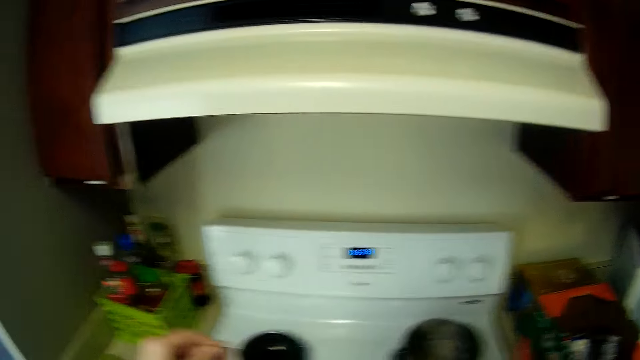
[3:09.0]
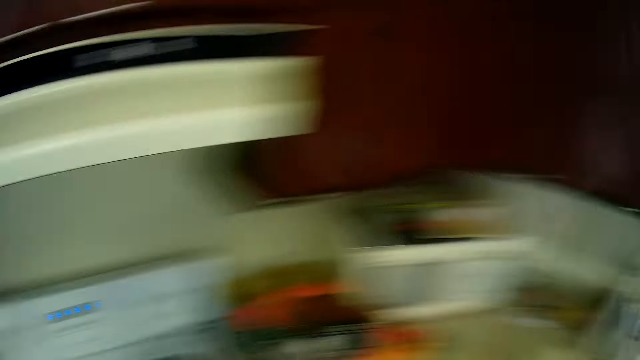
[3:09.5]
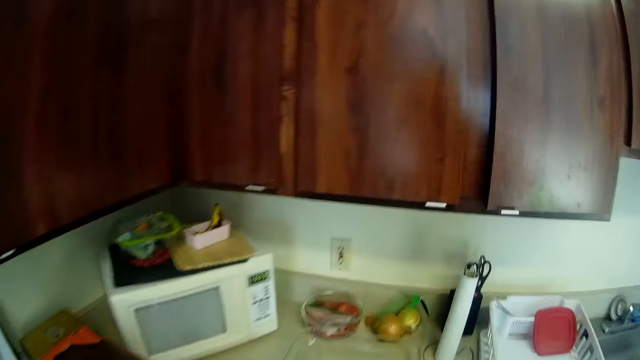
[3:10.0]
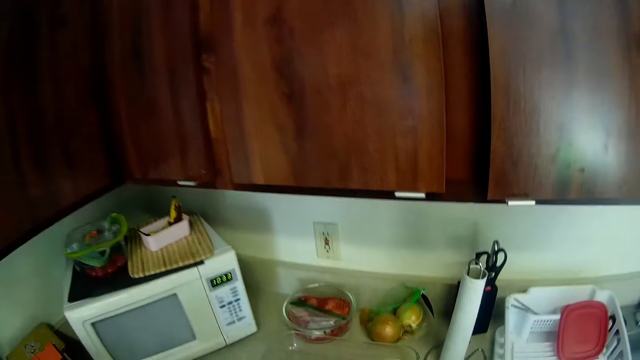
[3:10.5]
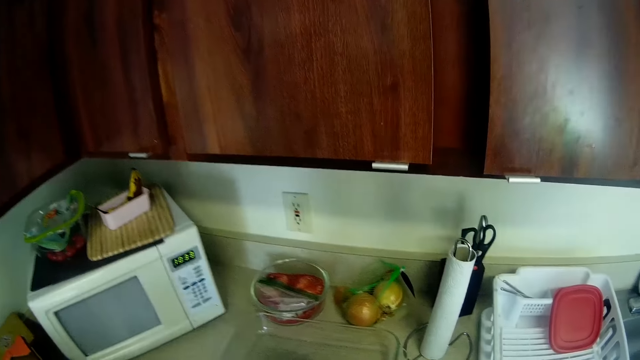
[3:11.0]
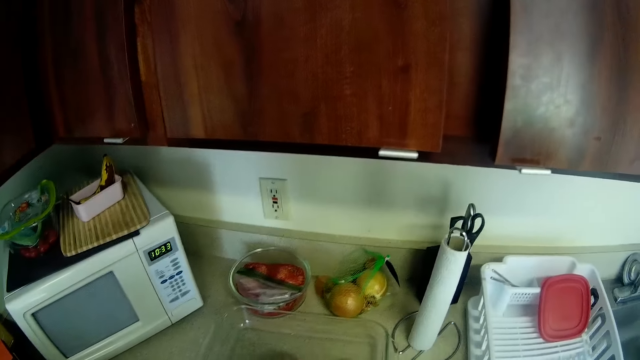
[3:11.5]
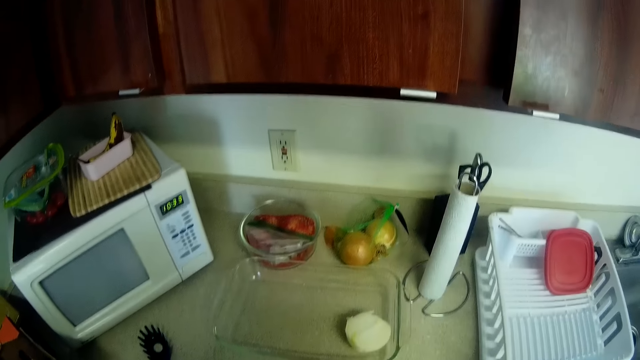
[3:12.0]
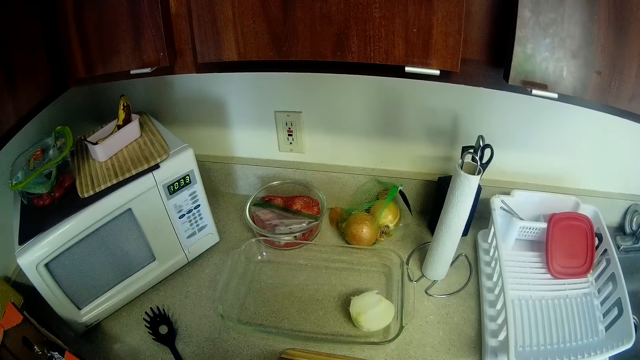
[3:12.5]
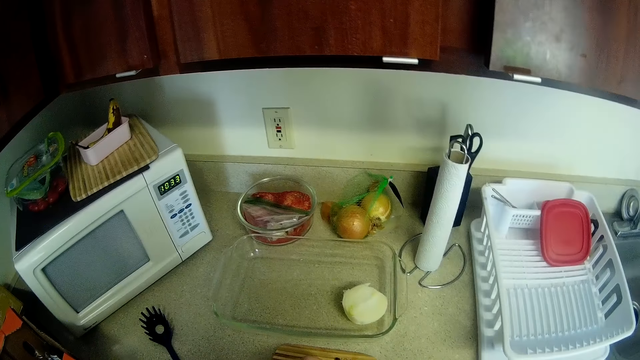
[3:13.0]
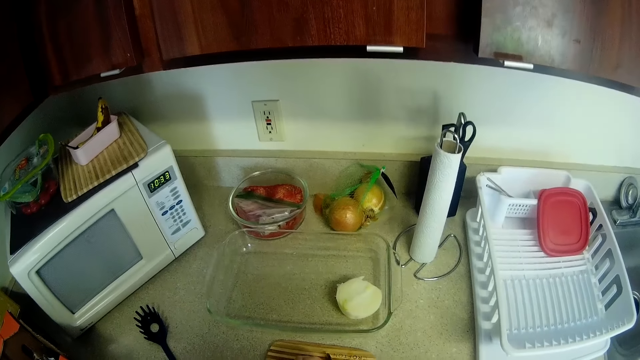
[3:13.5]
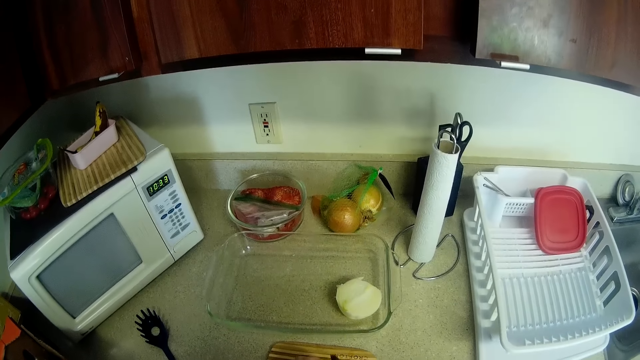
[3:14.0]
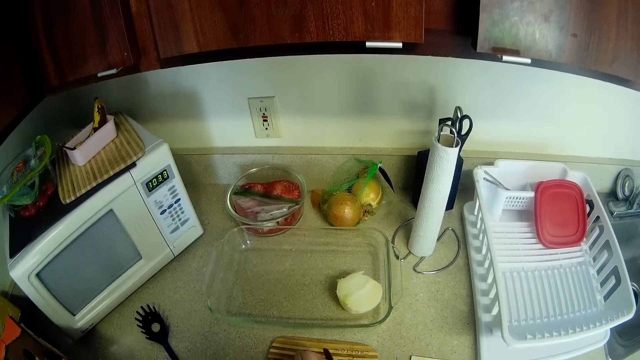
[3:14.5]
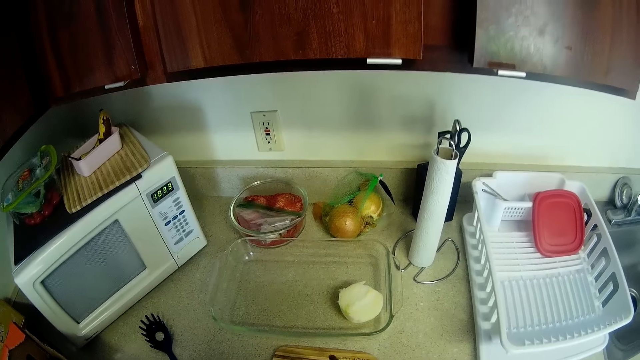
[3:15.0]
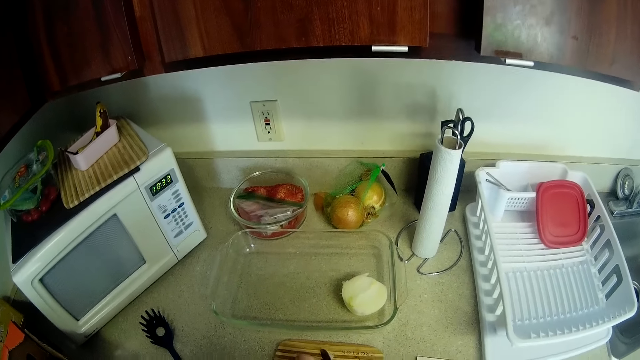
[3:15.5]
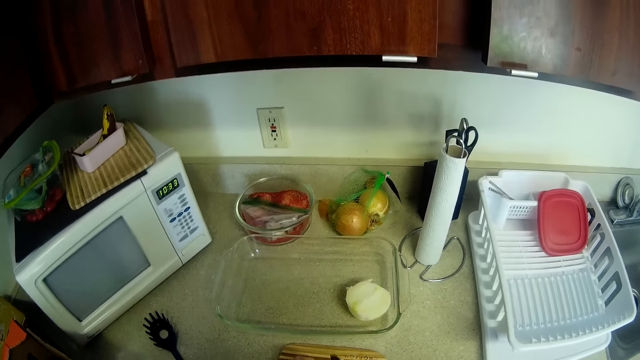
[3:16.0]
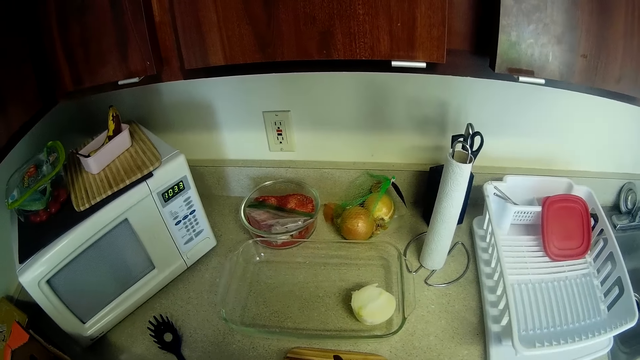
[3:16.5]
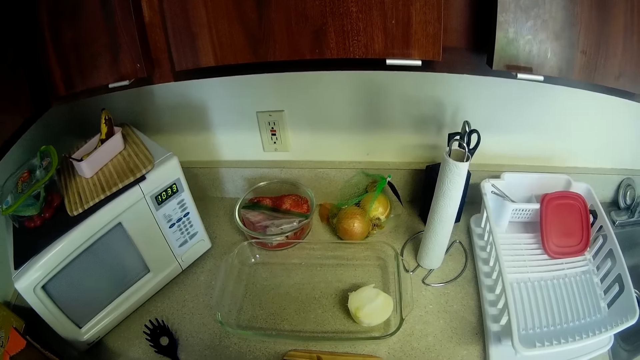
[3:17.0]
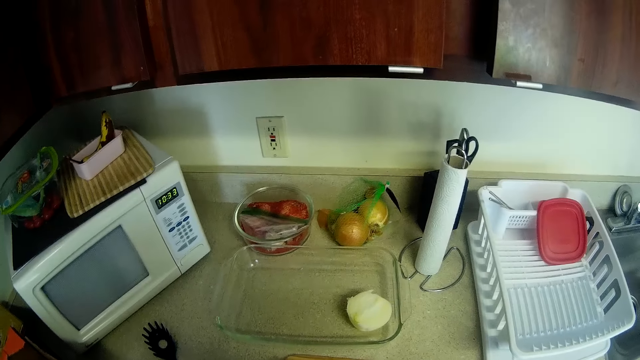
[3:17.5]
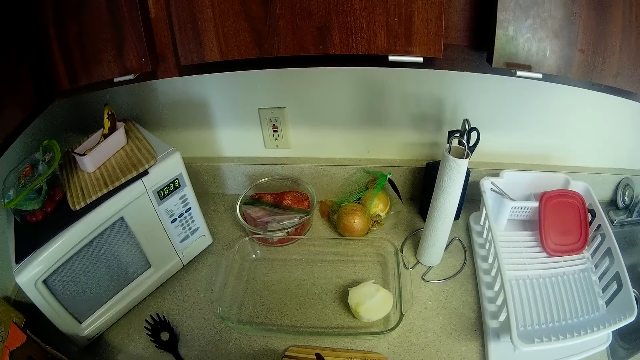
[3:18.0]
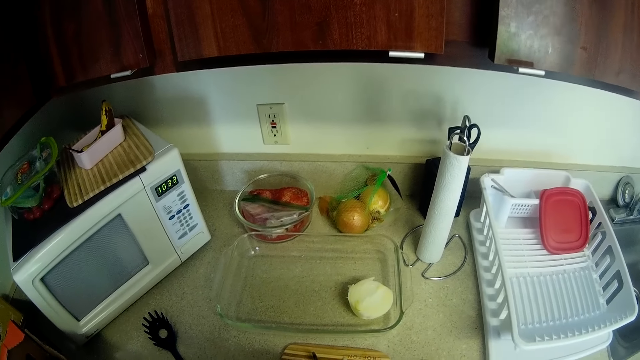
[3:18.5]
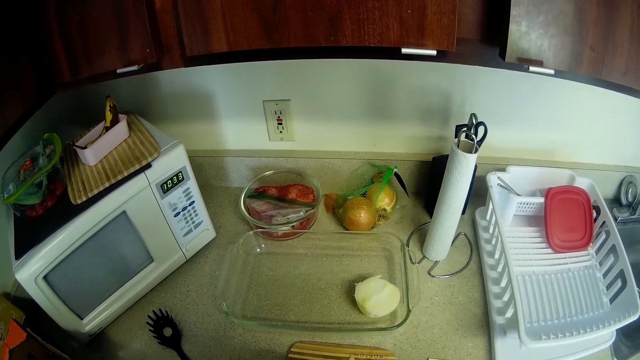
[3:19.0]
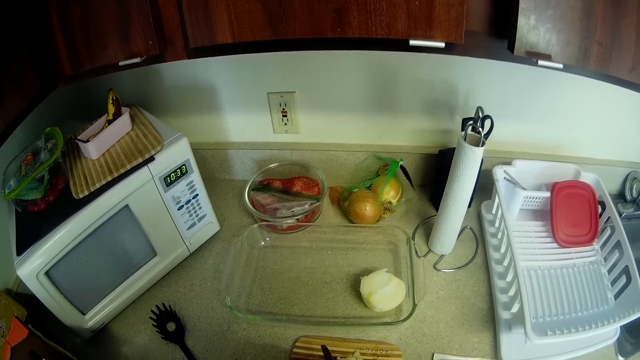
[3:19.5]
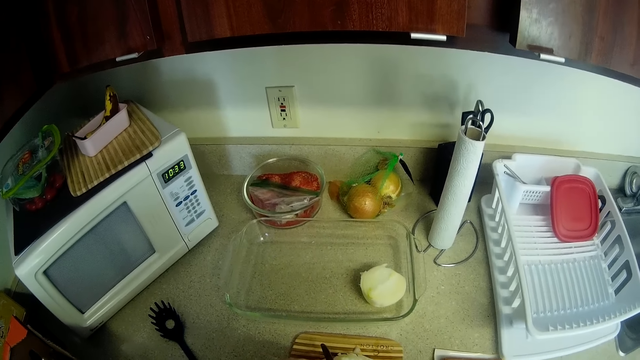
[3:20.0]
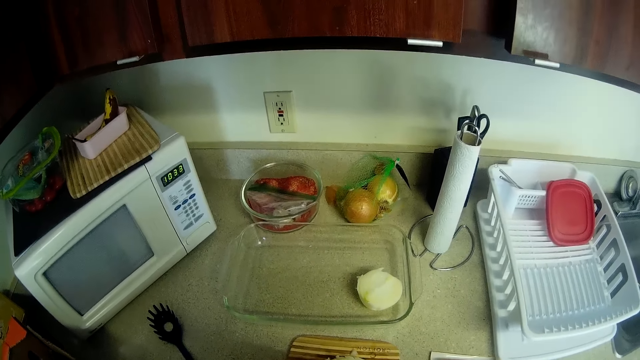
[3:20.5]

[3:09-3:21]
The camera wearer turns to her right. She picks an onion from the glass plate. She chops the onion on a chopping board.

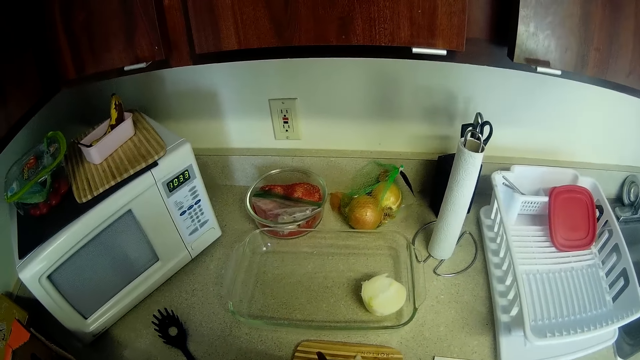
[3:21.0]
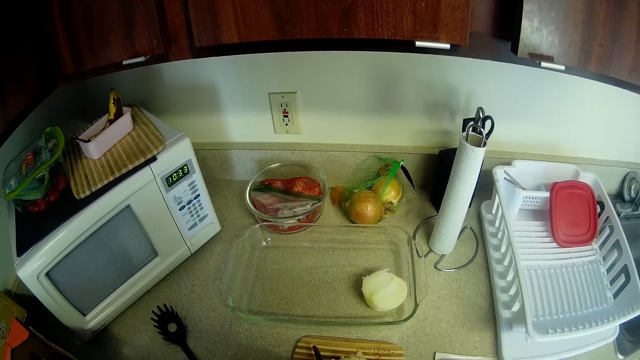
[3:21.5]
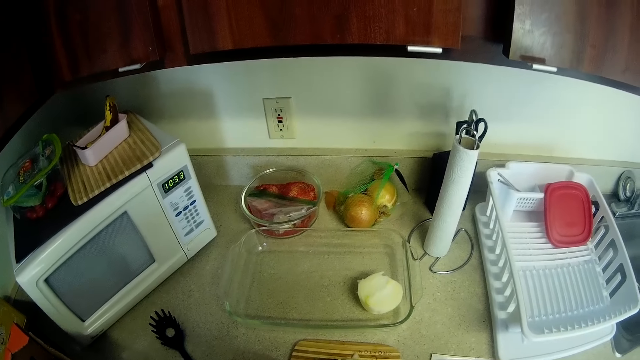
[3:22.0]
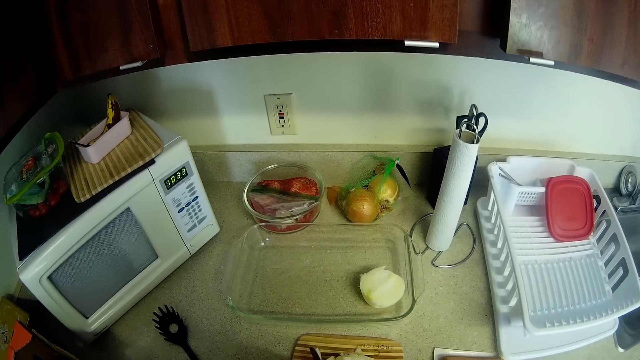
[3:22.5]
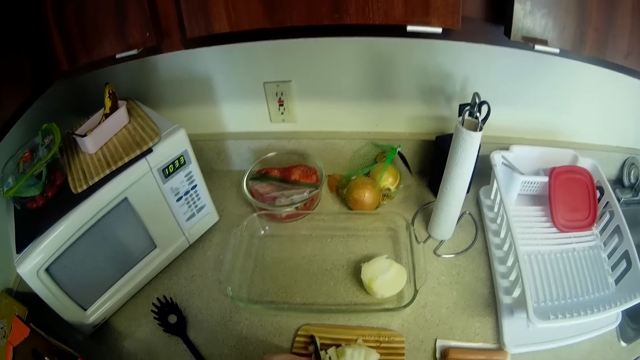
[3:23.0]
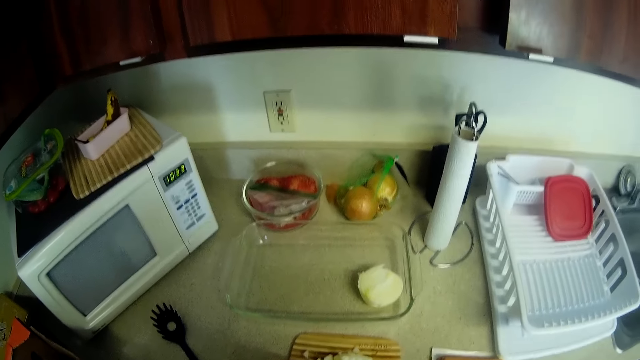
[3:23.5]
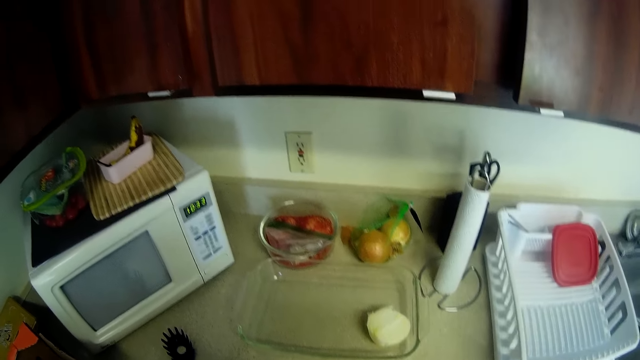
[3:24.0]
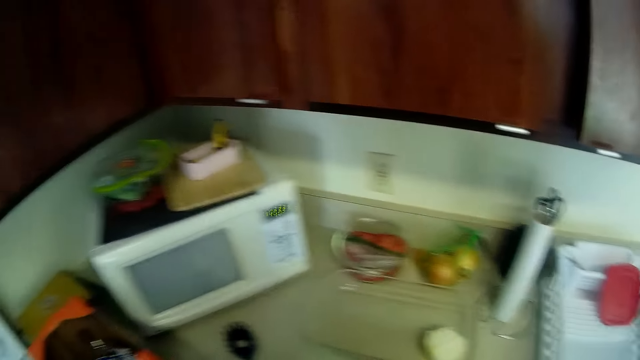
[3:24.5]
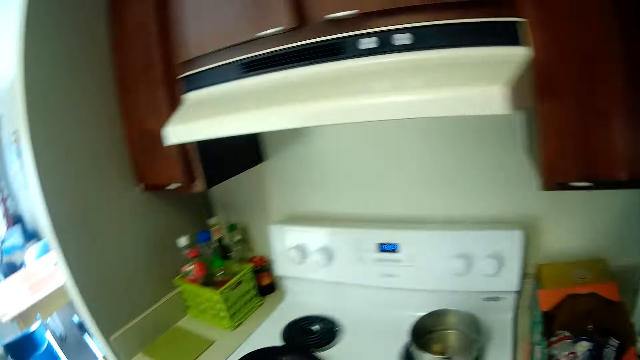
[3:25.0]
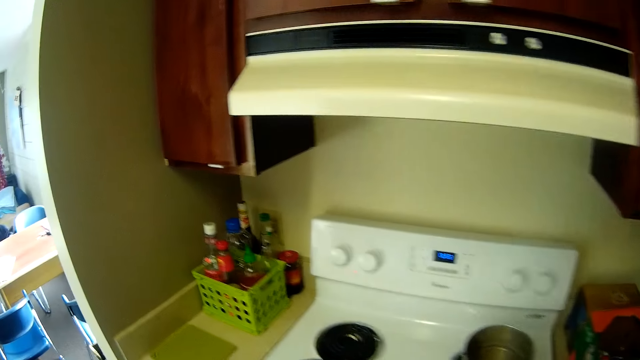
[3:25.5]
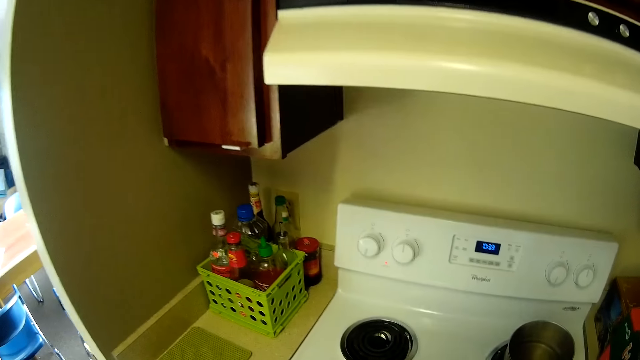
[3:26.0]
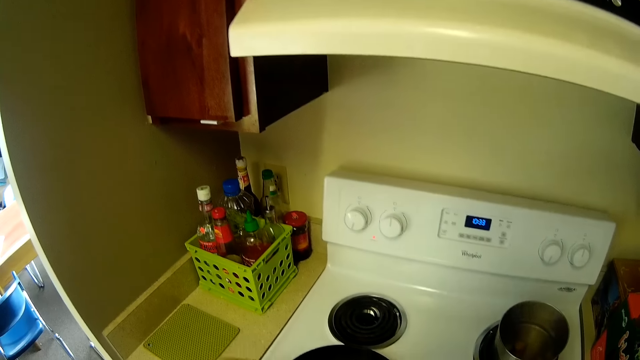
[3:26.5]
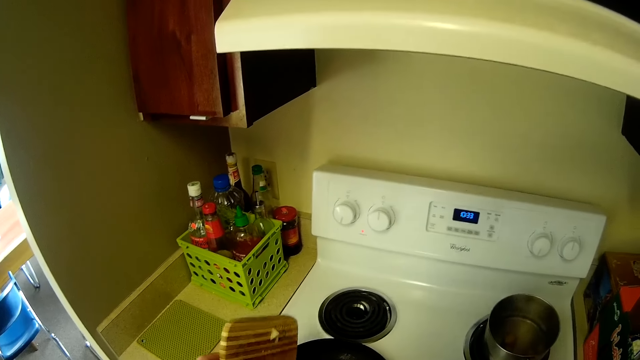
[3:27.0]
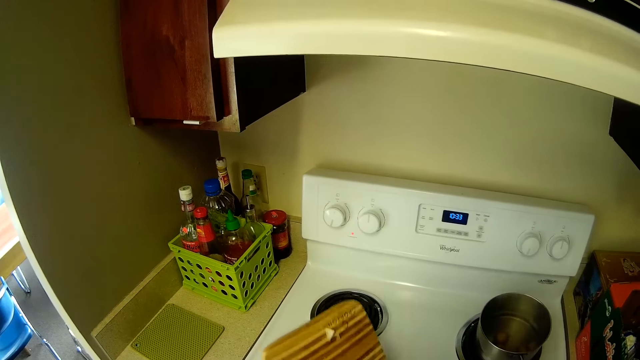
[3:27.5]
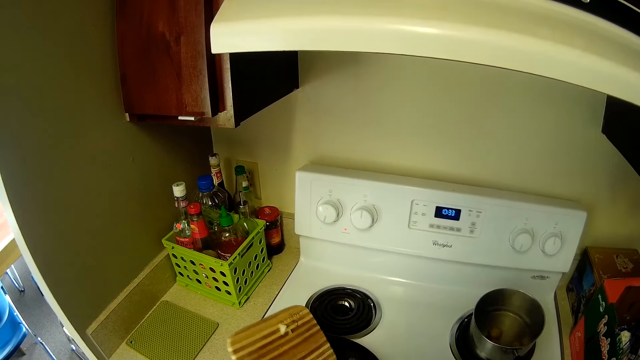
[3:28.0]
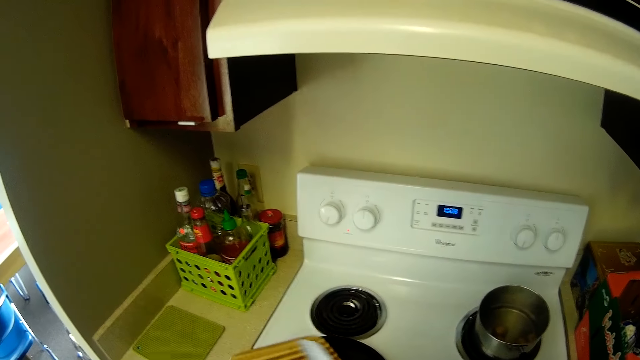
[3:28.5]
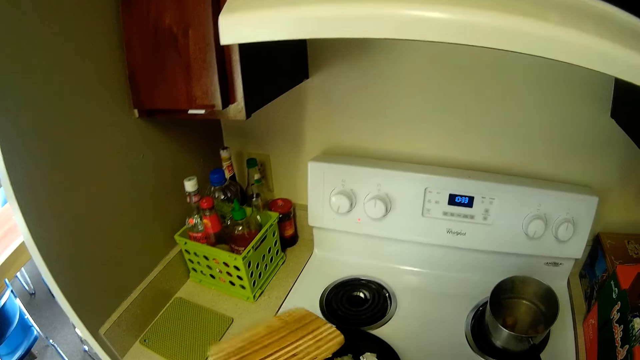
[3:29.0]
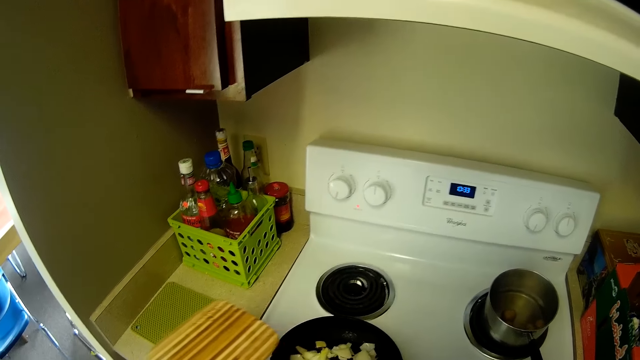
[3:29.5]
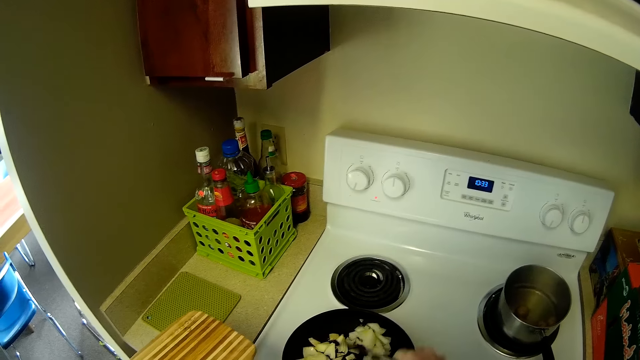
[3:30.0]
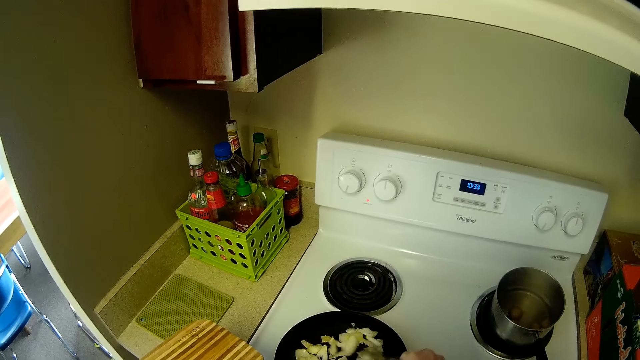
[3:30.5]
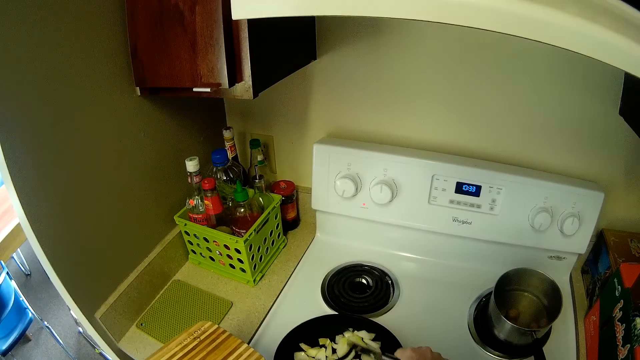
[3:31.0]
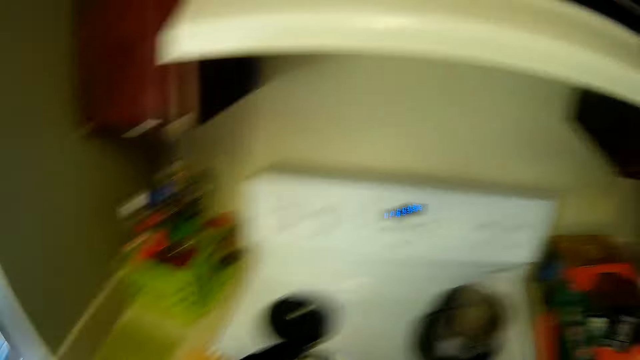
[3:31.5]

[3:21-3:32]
The camera wearer turns to her left. She pours the onions using the knife into the pan on the cooker. She stirs the onions in the pan with a spoon. She turns to her right.
